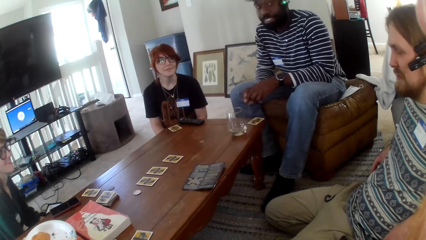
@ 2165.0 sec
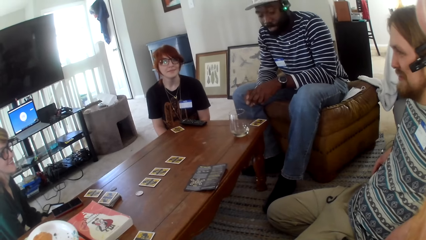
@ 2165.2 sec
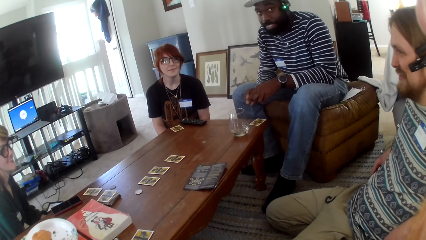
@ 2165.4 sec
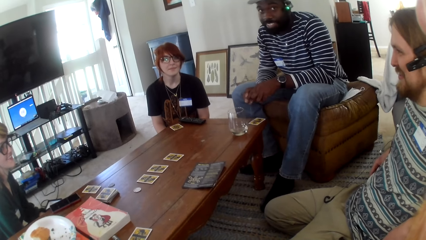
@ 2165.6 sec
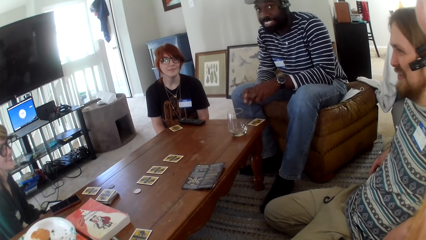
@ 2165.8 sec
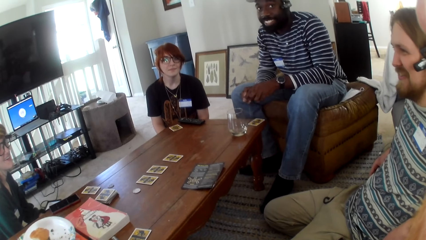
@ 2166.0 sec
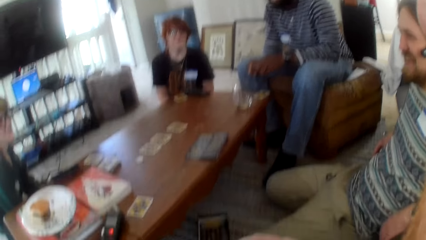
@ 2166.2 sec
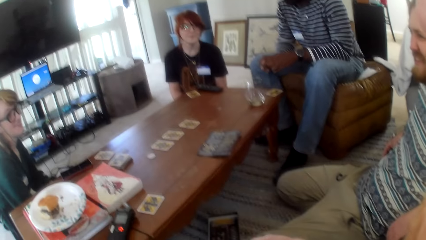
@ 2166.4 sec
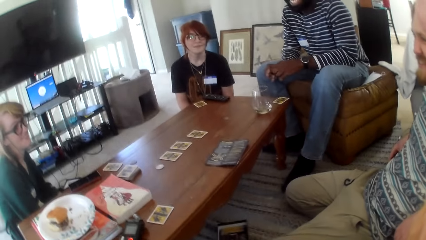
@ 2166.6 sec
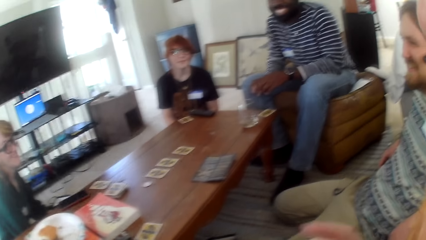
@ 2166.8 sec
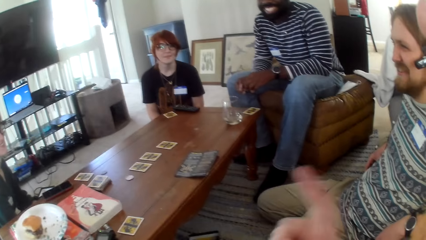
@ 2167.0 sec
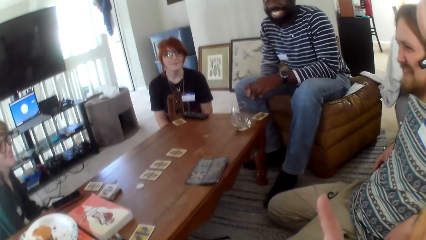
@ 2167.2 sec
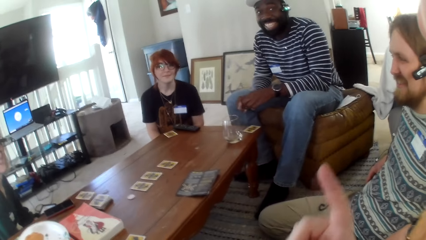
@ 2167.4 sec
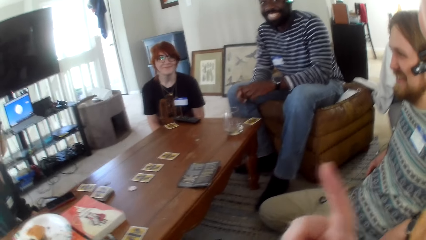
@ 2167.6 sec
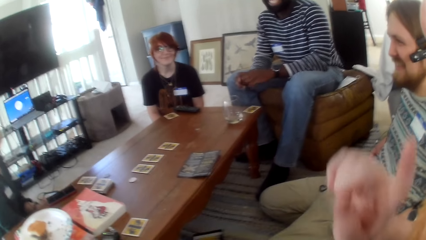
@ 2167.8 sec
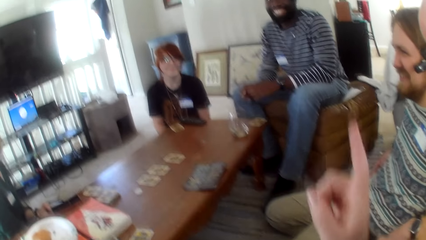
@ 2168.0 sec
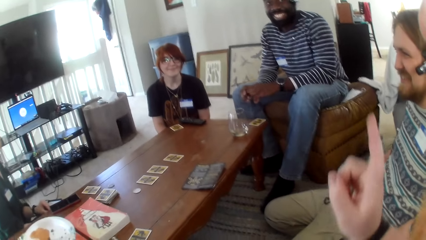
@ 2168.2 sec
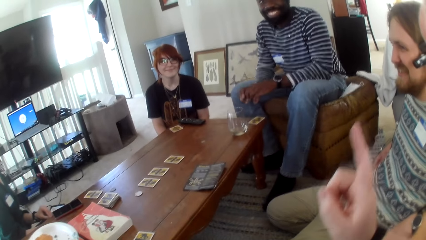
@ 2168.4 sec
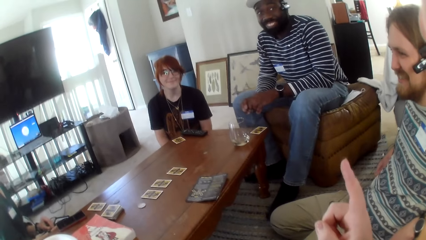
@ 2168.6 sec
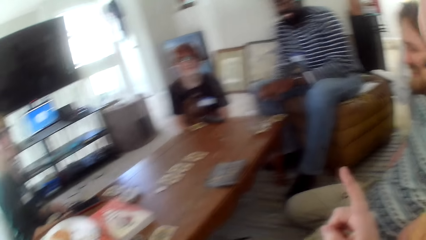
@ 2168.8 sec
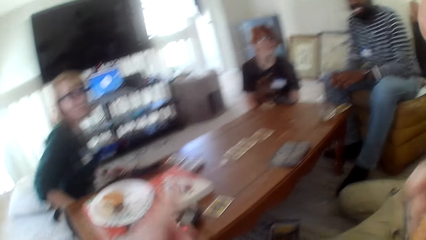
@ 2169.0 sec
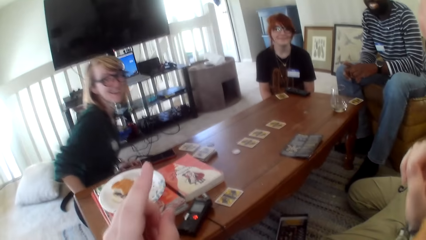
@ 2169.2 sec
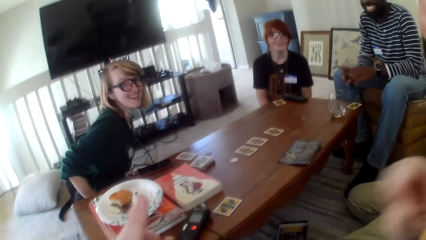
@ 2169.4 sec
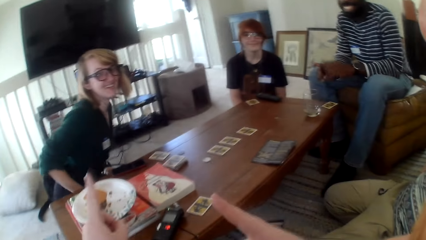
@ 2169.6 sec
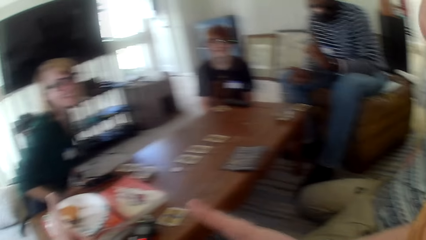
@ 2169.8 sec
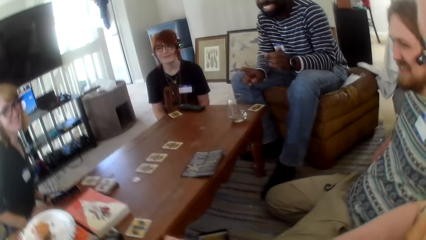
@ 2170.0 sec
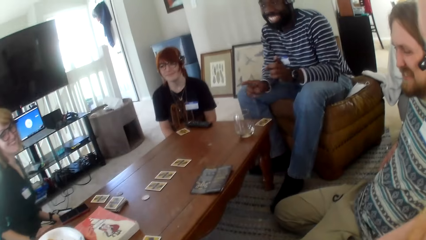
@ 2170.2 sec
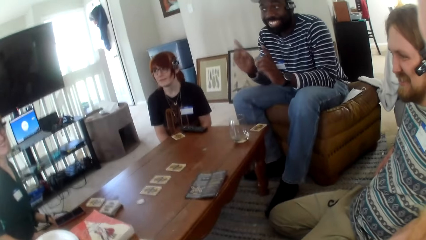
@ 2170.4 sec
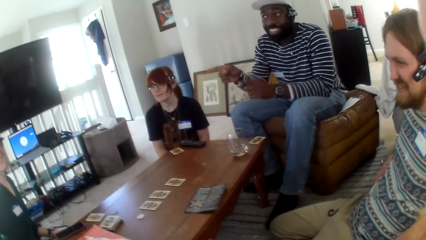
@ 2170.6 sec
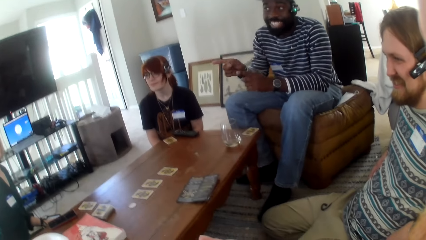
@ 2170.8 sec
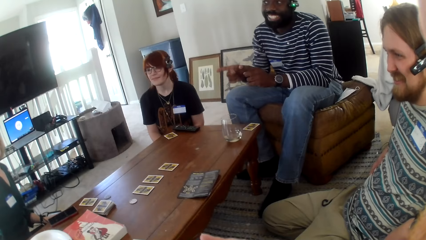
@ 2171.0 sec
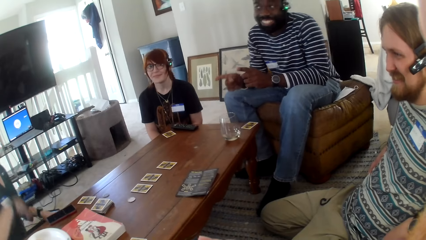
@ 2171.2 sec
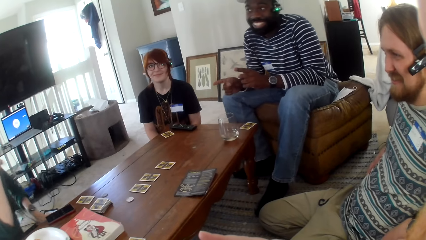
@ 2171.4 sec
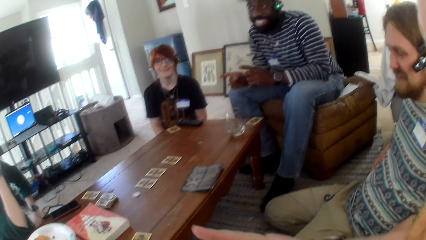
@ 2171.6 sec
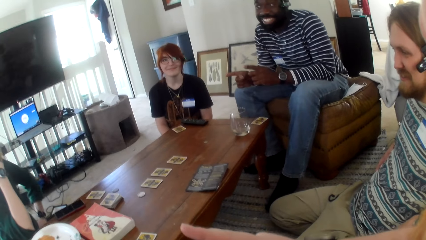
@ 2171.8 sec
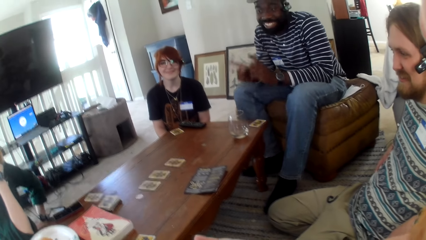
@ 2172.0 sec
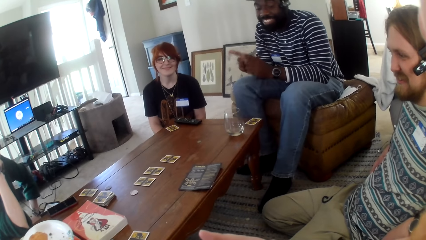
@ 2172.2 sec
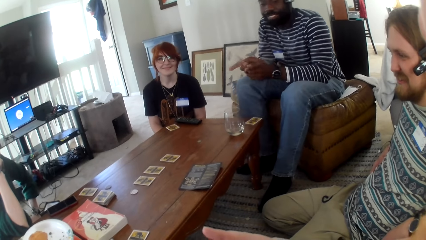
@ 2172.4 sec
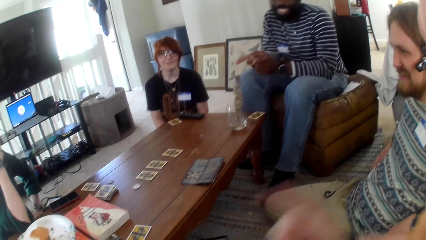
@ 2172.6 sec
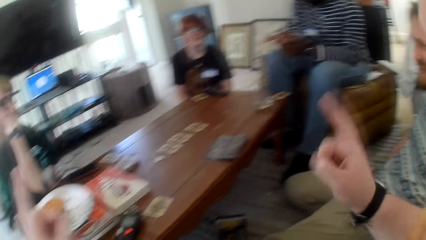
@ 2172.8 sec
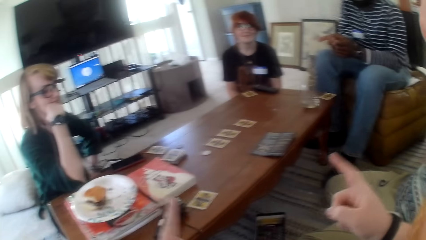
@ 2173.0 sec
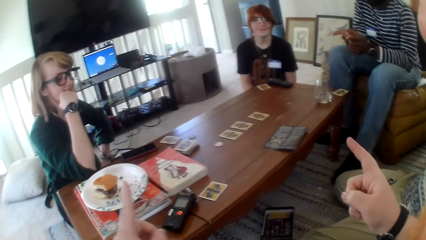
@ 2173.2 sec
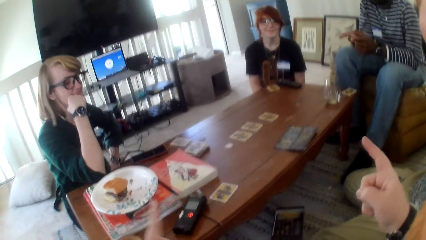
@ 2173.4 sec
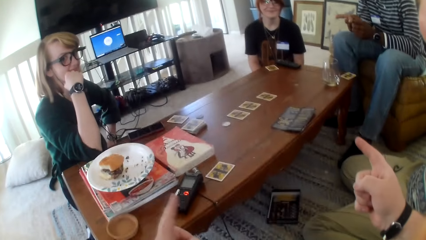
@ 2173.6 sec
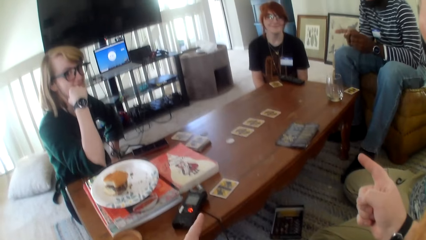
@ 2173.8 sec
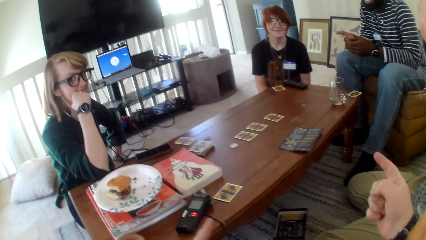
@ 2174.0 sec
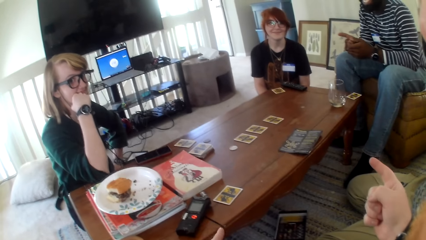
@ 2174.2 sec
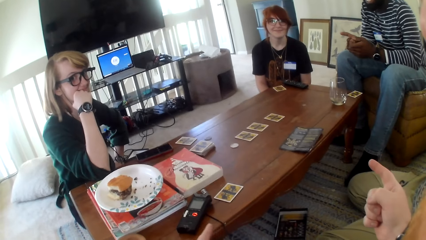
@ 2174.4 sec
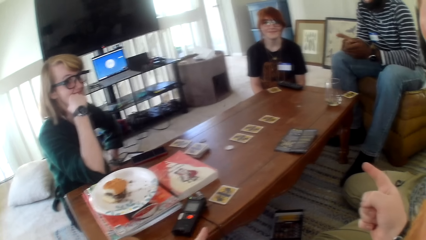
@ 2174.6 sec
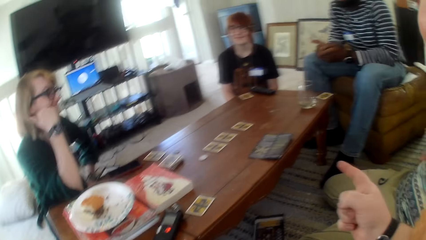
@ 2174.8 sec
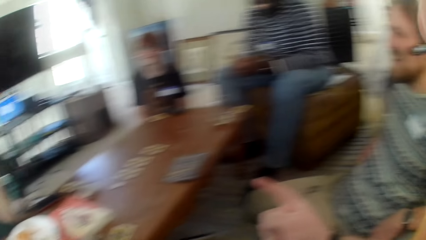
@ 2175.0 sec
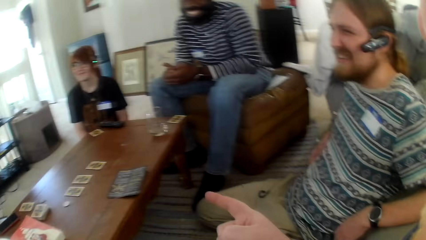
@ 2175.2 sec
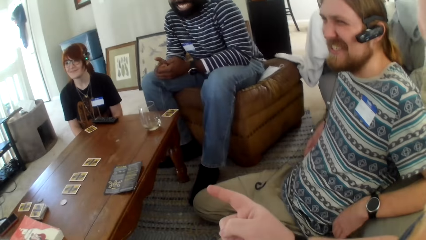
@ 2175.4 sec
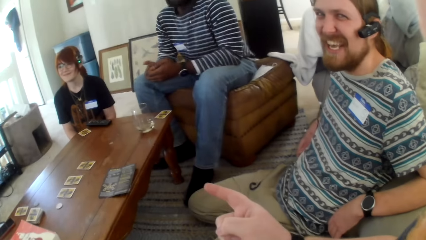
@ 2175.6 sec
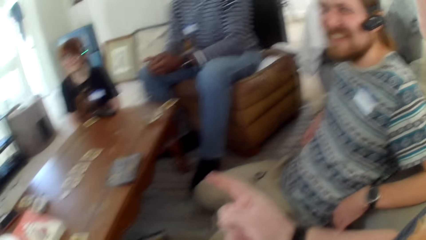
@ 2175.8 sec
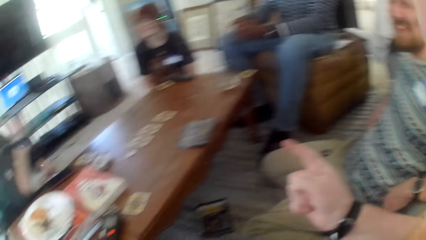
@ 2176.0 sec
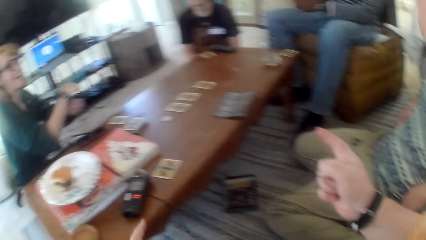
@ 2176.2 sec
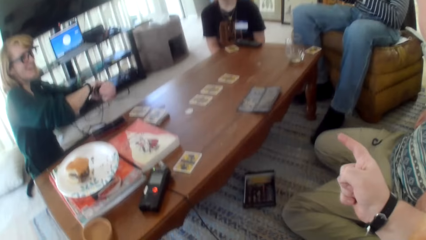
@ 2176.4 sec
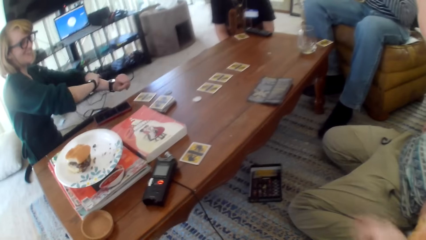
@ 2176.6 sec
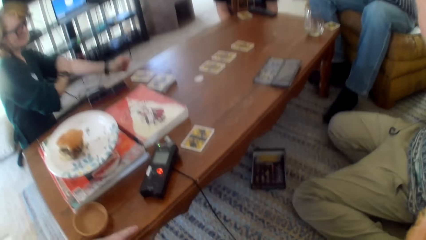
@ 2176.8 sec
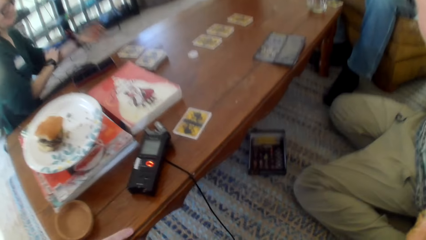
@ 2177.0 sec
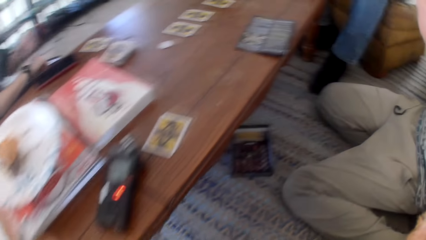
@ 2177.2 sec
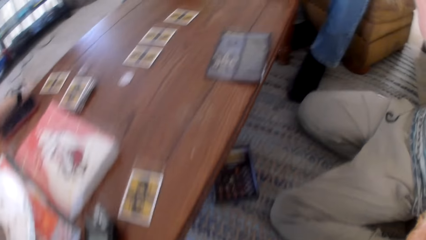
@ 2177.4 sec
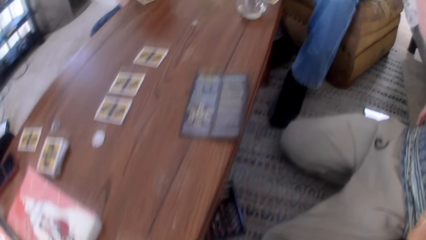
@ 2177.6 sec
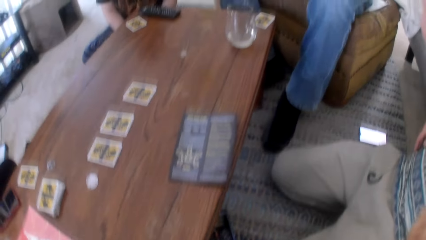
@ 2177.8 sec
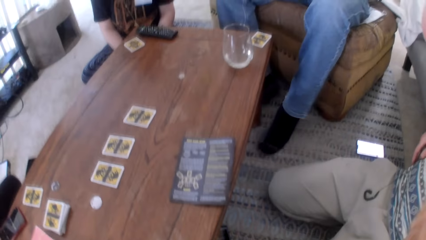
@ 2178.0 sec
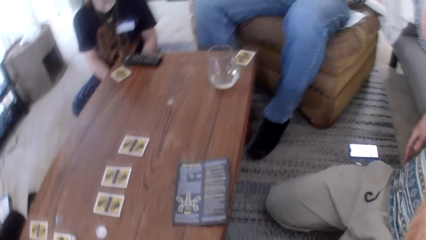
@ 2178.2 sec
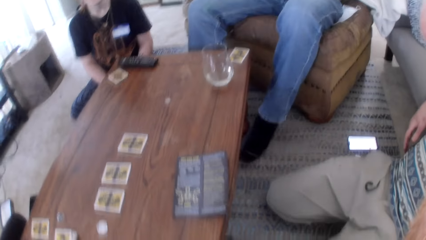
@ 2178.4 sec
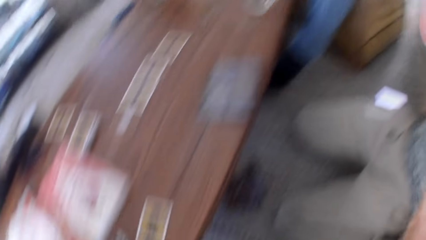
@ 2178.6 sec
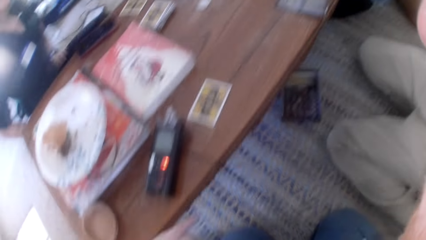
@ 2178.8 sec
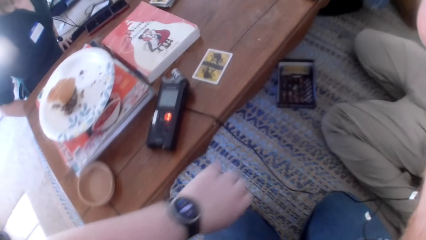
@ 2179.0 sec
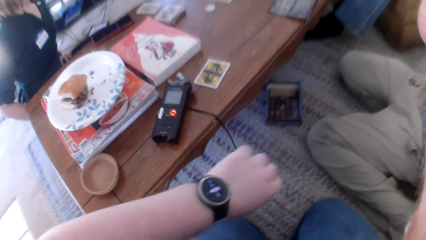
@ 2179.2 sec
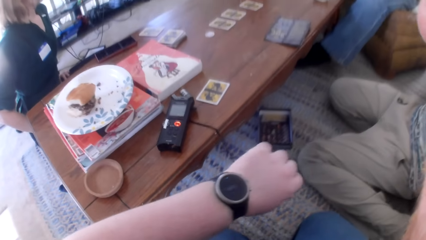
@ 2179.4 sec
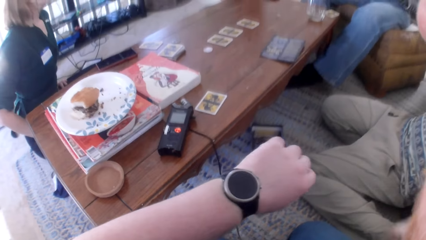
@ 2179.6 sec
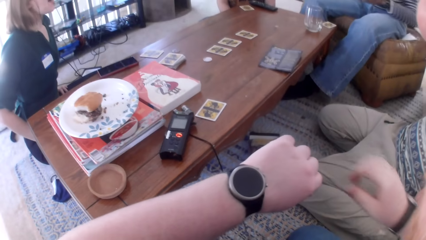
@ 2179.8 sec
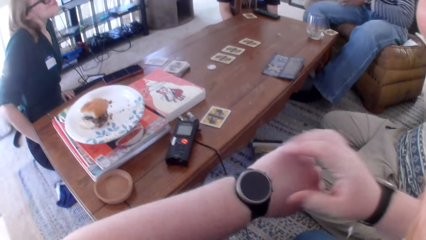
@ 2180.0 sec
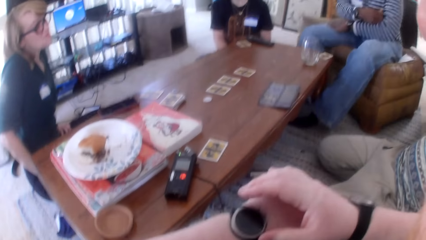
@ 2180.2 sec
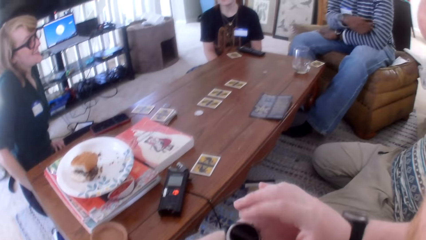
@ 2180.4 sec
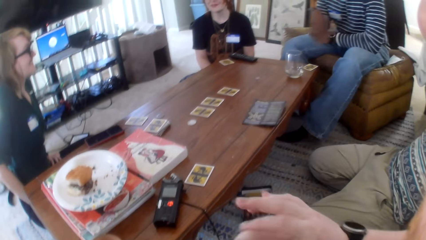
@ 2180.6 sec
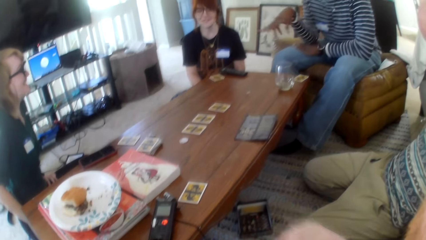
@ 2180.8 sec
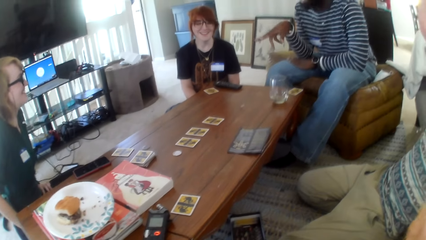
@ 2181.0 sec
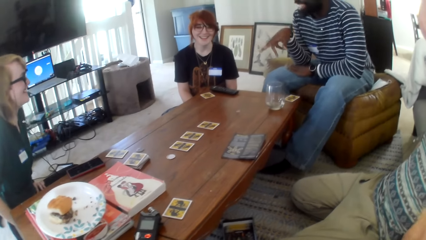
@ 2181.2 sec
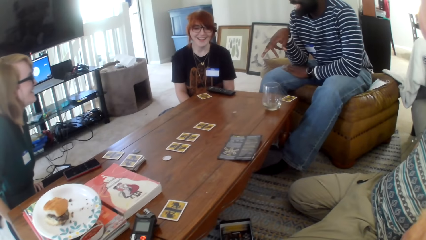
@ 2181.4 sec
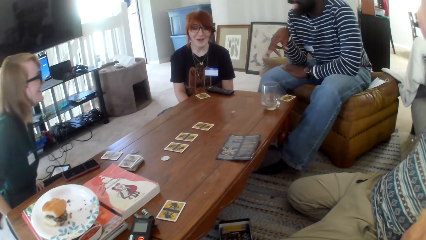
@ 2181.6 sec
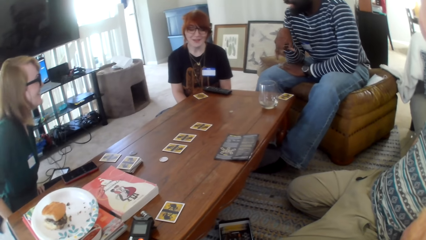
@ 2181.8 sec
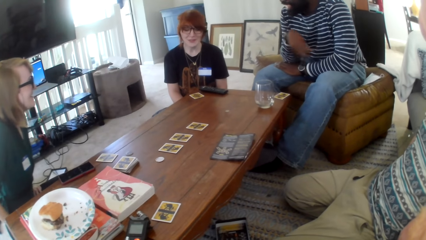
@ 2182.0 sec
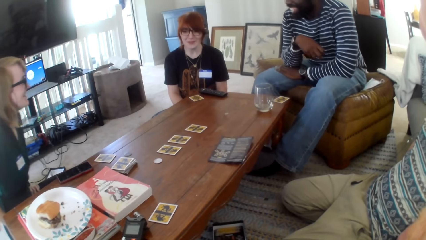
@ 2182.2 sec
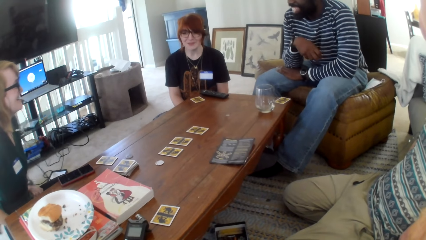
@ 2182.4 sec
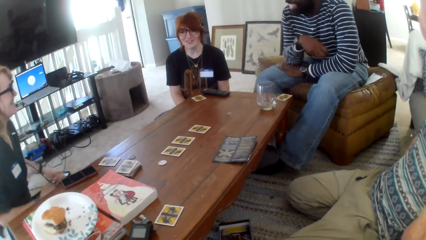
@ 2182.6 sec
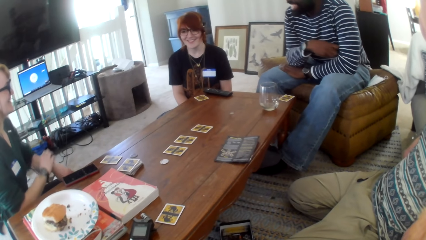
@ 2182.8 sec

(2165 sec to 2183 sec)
The camera wearer talks. A man talks. The camera wearer talks. They flip the finger. A woman laughs. The camera wearer talks. They look around. The man talks and moves his hands. The camera wearer talks. The man laughs and talks. The camera wearer laughs. They look at the table, and look at the watch. The woman talks.
